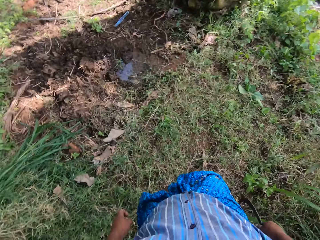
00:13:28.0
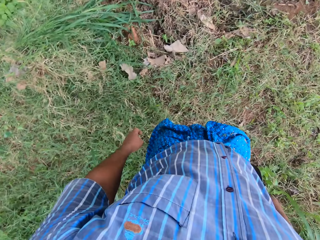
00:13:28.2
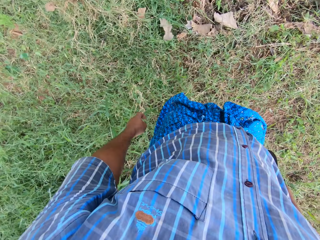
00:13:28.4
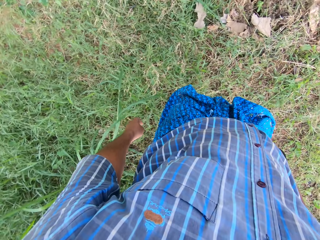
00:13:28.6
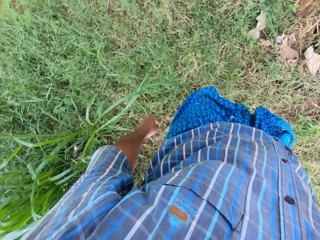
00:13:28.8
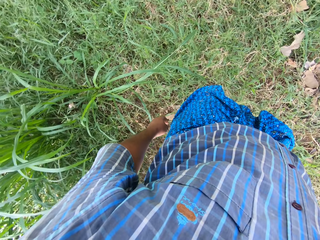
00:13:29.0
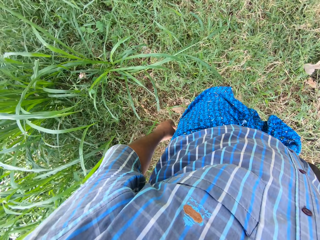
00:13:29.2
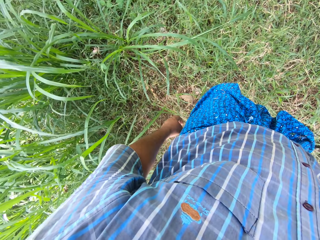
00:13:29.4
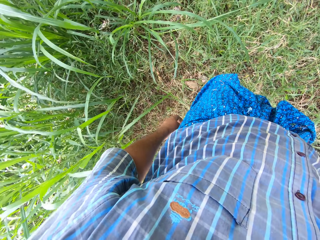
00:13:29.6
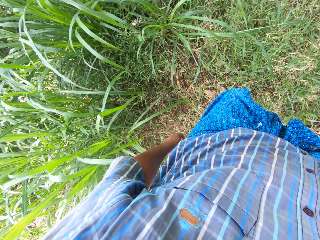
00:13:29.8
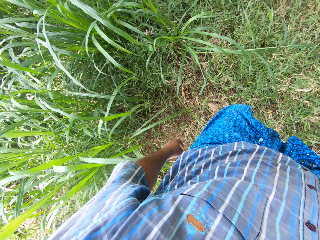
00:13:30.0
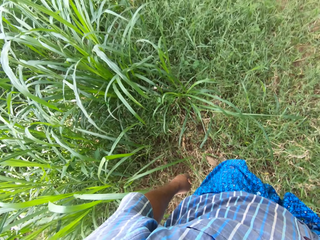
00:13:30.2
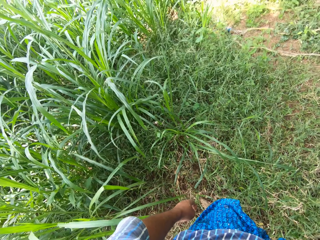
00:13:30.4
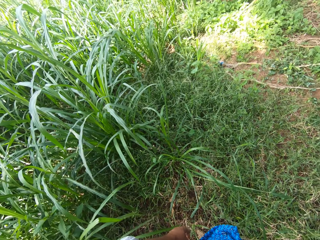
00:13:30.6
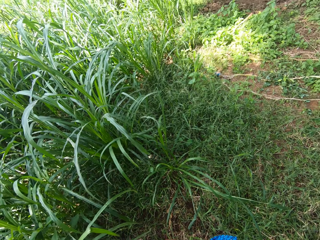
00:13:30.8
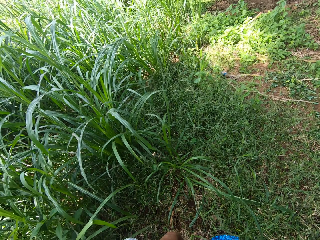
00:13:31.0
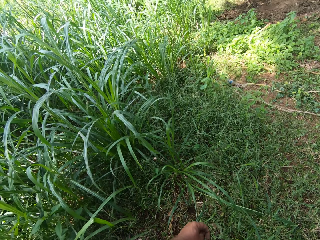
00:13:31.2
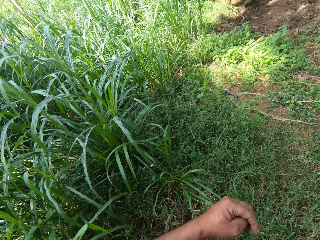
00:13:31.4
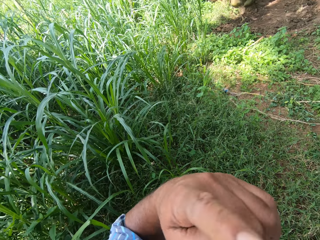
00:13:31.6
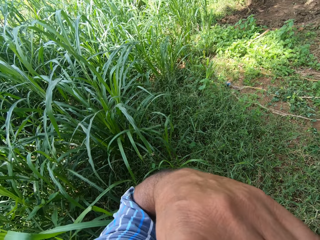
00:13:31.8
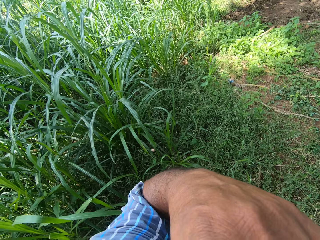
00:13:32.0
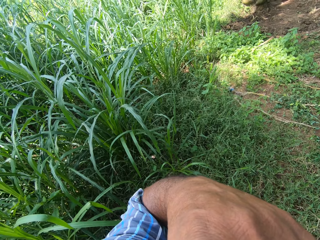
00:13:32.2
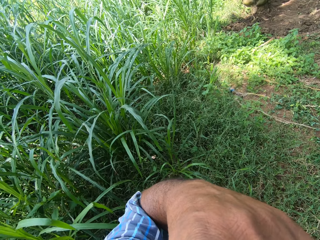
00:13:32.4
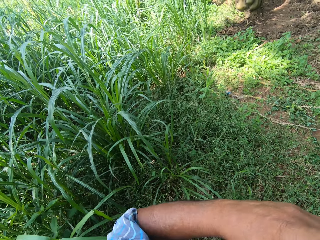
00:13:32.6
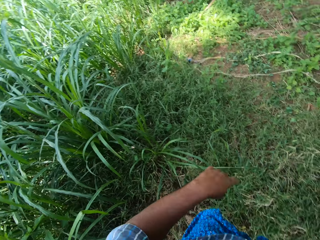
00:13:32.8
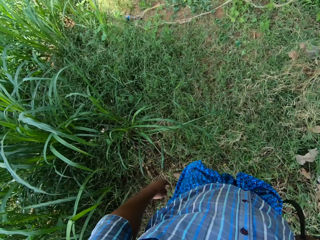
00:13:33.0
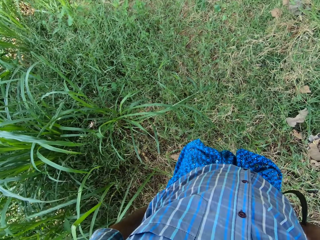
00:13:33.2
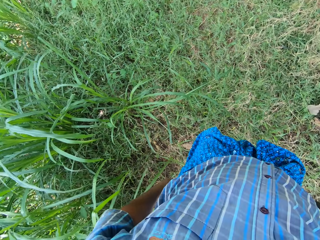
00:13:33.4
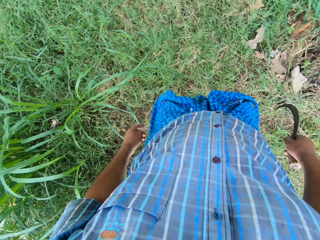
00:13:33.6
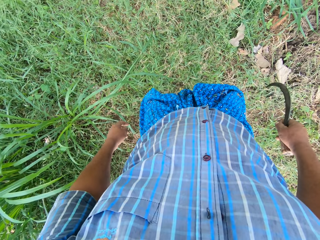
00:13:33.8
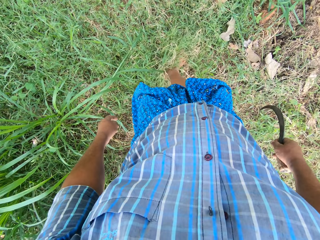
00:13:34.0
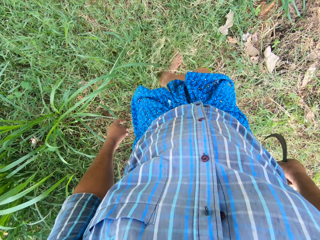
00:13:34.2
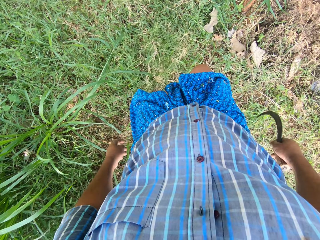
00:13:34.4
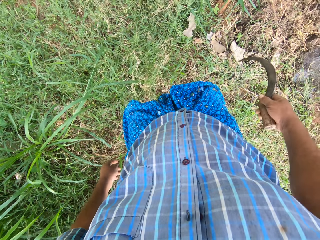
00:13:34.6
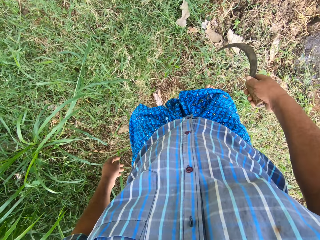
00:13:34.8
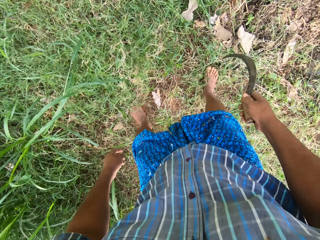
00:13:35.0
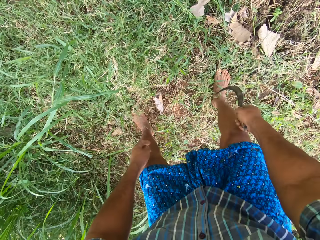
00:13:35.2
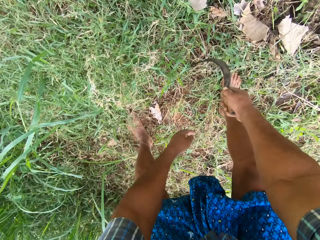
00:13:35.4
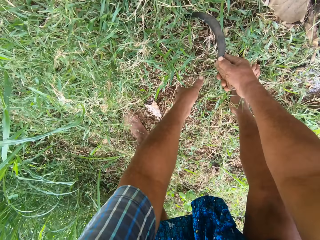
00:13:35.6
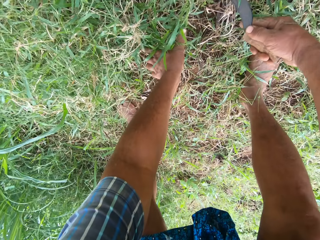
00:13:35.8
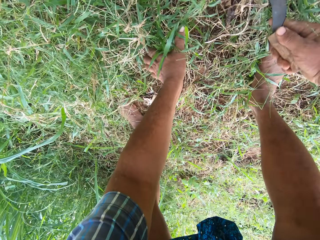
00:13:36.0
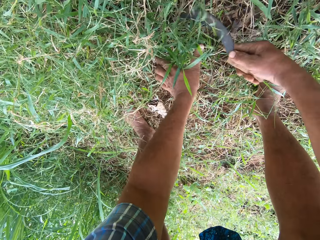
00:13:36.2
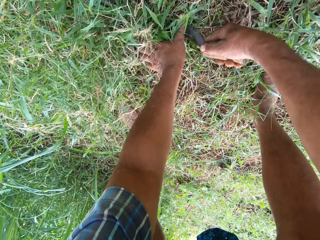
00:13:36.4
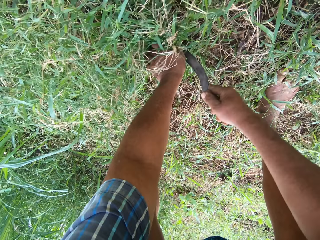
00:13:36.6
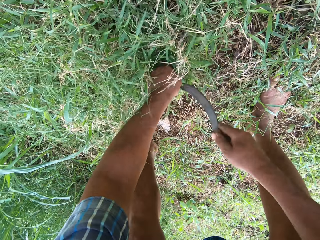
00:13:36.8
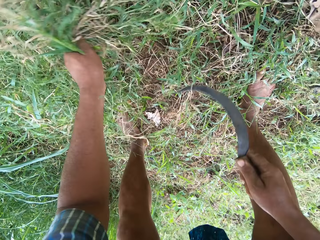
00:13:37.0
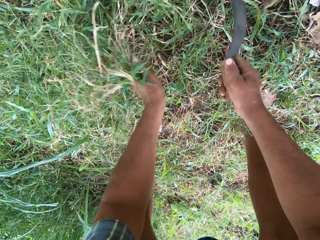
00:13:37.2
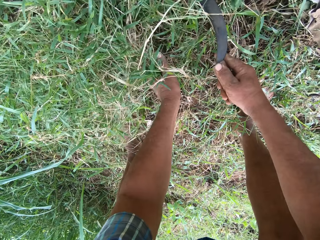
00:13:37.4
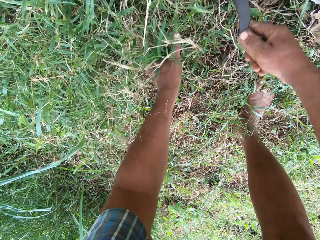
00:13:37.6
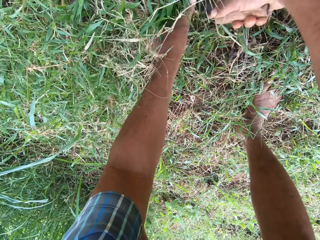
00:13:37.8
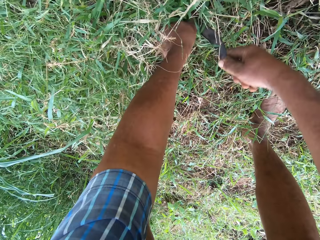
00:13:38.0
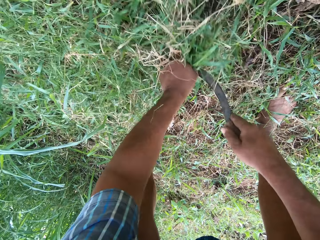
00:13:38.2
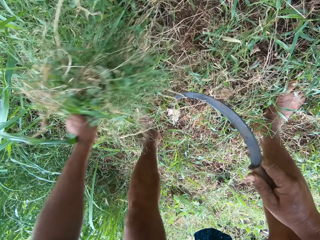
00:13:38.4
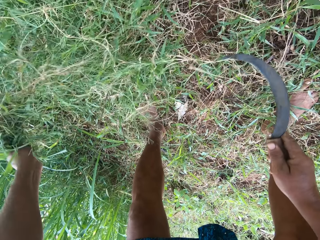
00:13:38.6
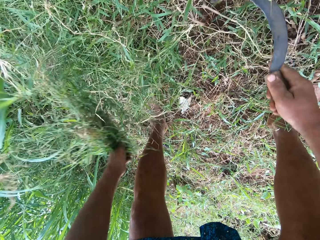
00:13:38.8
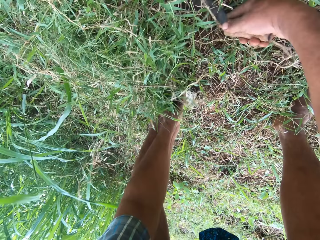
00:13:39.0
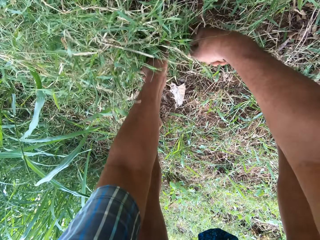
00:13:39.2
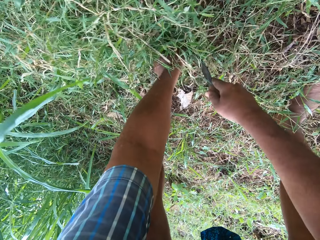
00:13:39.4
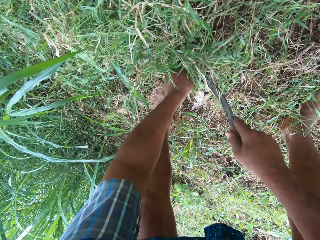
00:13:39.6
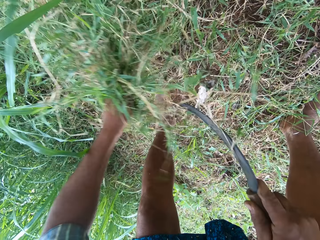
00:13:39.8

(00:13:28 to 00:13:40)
The camera wearer cleans his face with his left hand. He moves a hand on the chin. He moves the grasses on the ground with his right foot. He moves around a garden. He bends. He weeds the grasses with his left hand and a knife or sickle in his right hand. He cuts grass in the garden with the sickle. He cuts grass in the garden with the sickle again. He pulls out grass from the ground with a hand.

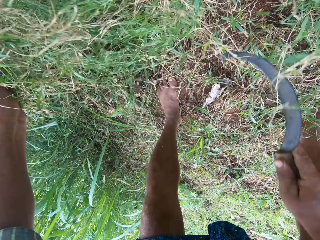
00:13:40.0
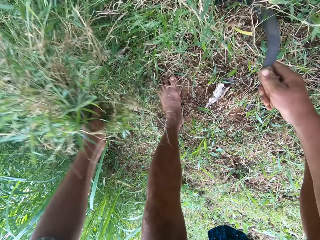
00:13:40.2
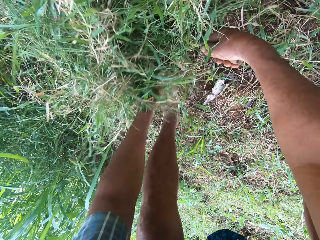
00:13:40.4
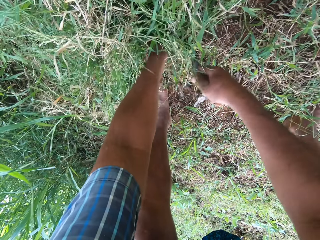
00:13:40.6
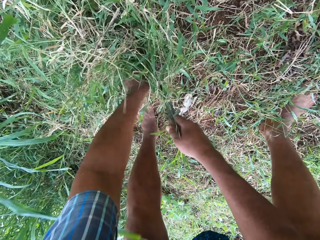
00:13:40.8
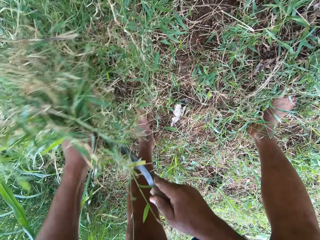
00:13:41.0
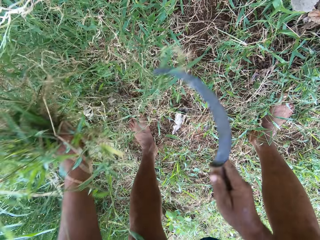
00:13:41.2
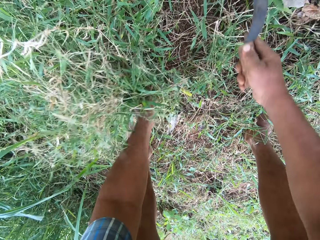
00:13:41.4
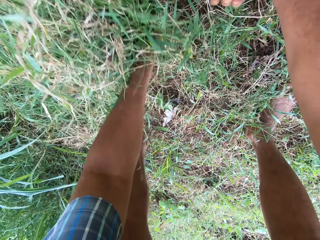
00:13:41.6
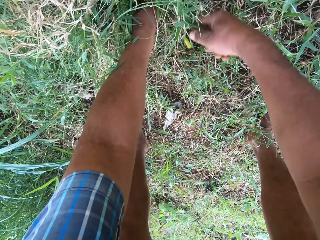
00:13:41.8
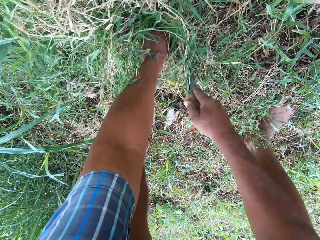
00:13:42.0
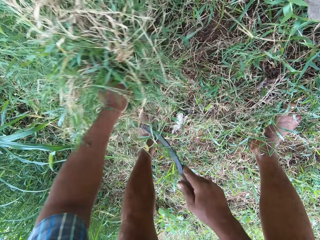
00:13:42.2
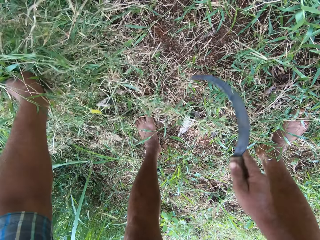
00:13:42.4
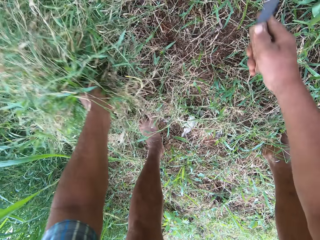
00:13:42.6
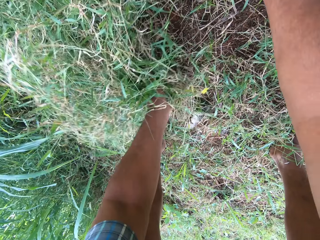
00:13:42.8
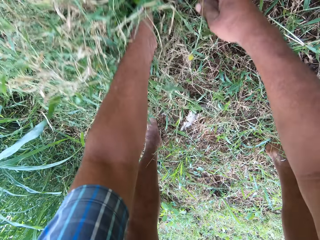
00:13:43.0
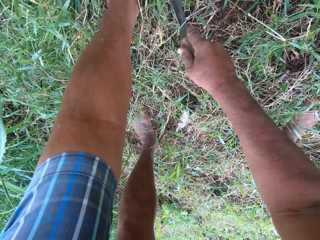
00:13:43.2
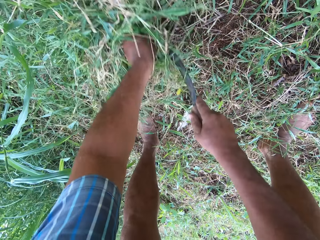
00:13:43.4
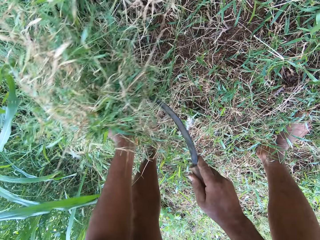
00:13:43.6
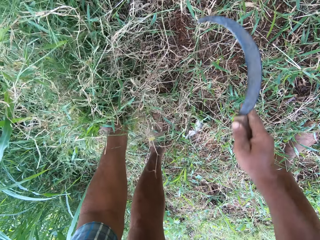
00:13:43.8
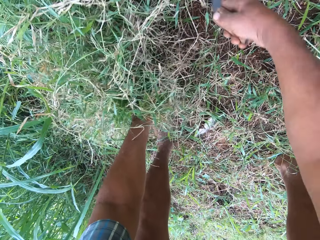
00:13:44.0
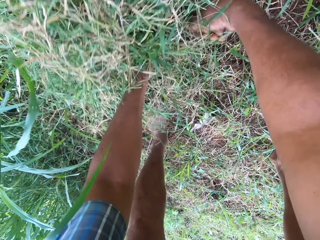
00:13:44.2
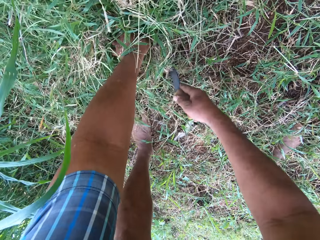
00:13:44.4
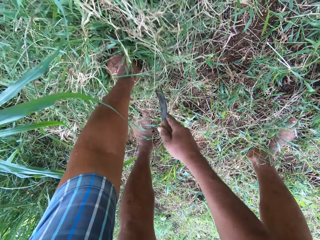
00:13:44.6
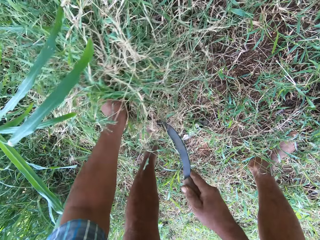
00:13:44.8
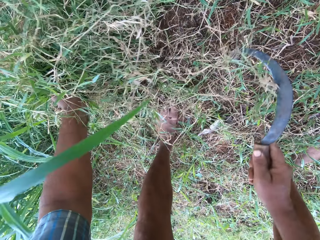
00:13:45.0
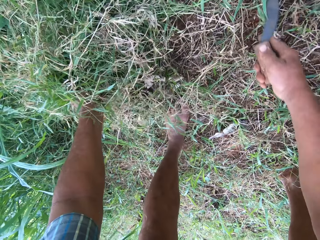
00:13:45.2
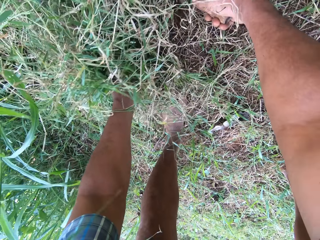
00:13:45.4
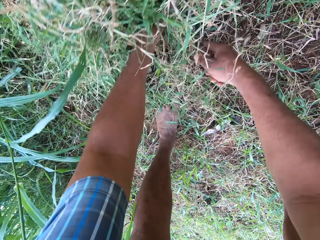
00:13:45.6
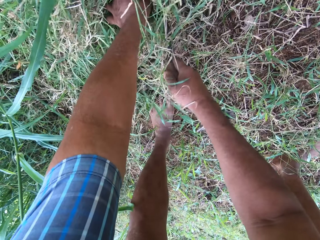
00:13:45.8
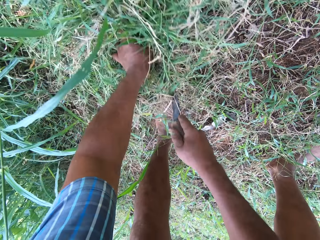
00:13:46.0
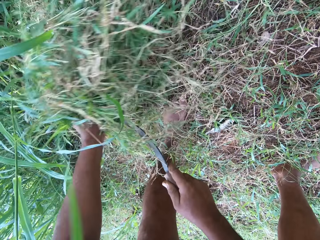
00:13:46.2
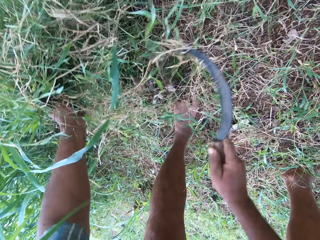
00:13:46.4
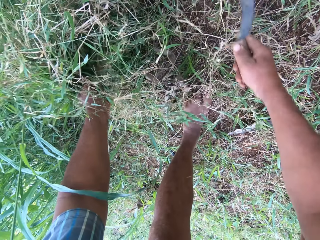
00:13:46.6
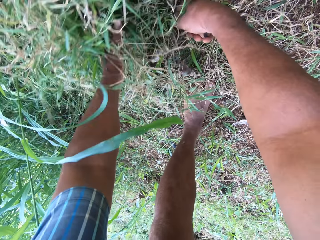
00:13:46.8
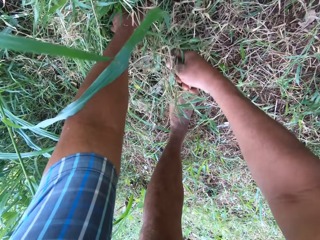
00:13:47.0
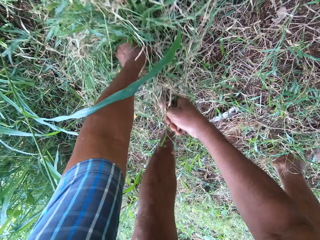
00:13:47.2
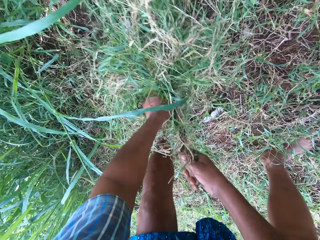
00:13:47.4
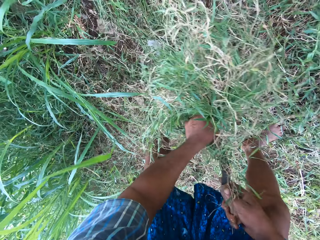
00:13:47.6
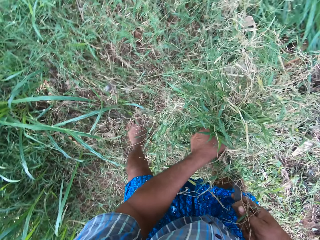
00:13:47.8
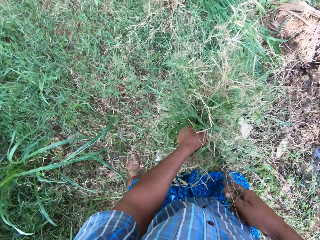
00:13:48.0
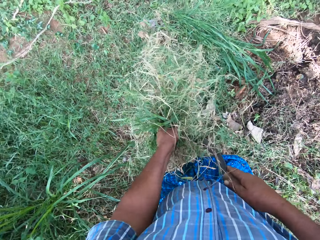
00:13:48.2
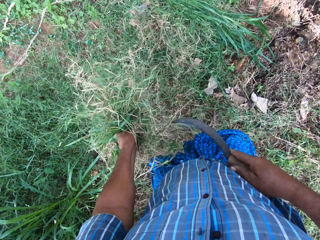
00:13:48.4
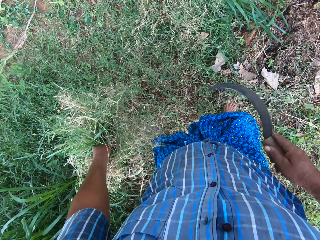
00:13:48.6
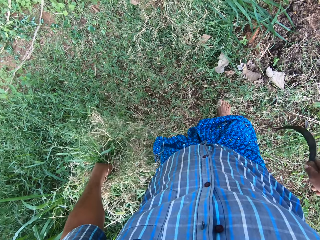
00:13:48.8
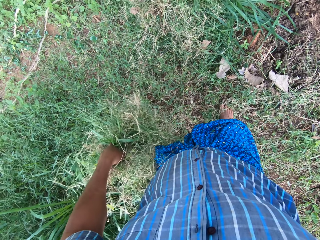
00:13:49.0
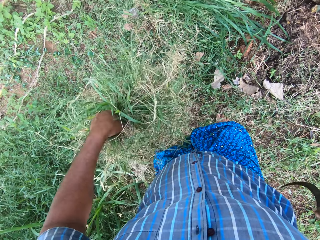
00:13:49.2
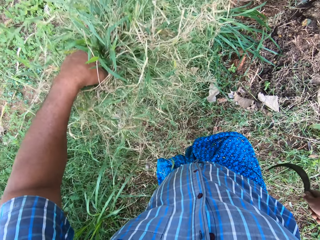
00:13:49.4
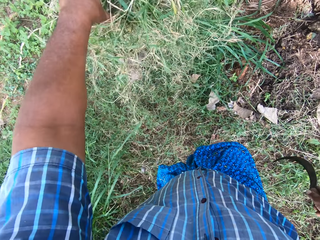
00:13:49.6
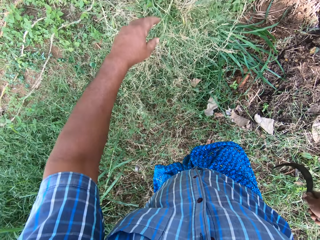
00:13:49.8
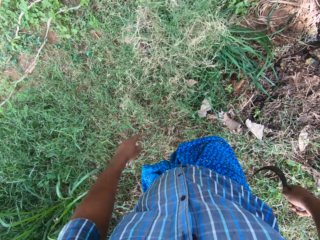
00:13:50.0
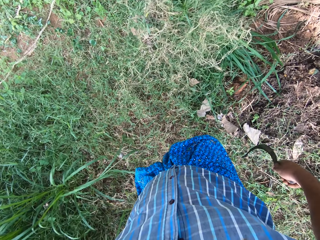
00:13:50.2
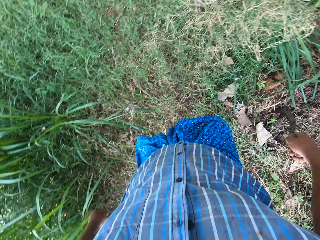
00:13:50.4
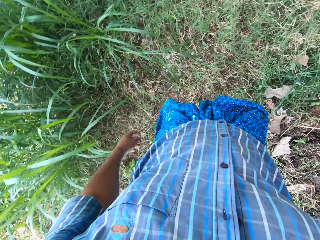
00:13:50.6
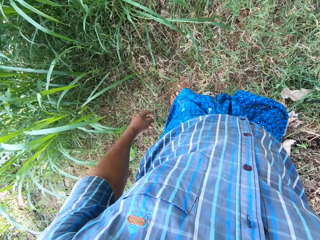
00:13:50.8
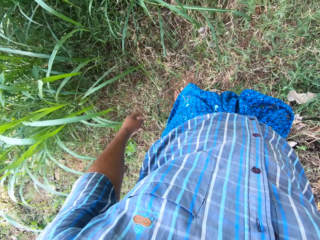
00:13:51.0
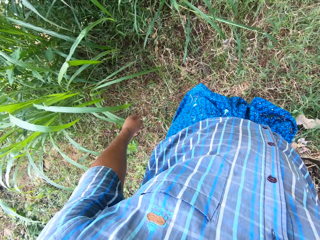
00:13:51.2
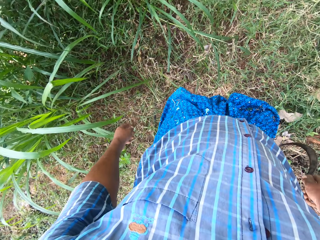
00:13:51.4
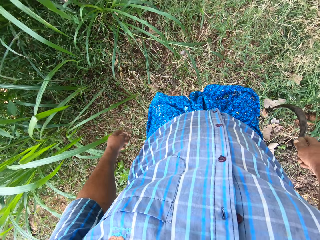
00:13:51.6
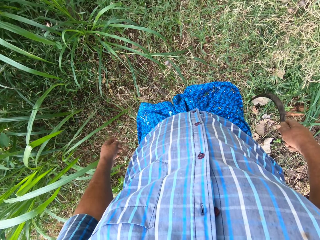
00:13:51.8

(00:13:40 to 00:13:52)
The camera wearer cuts grass in a garden with a sickle. He pulls out grass from the ground with a hand. He cuts grass in the garden with the sickle. He pulls out grass from the ground with a hand. He cuts grass in the garden with the sickle. He cuts the napier grass with the blade. He cuts the napier grass with the blade again. He drops the grass in his left hand on a pile of grass.
